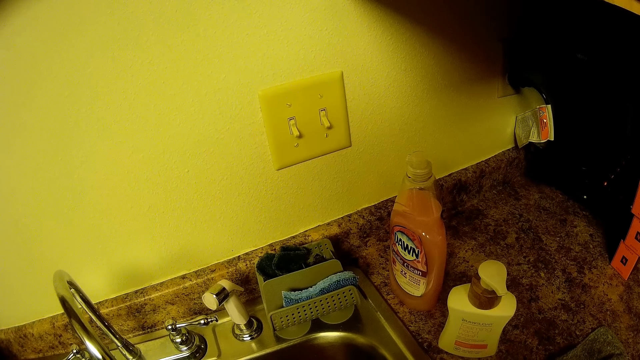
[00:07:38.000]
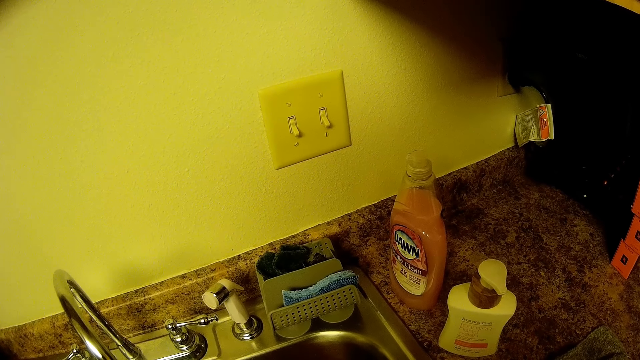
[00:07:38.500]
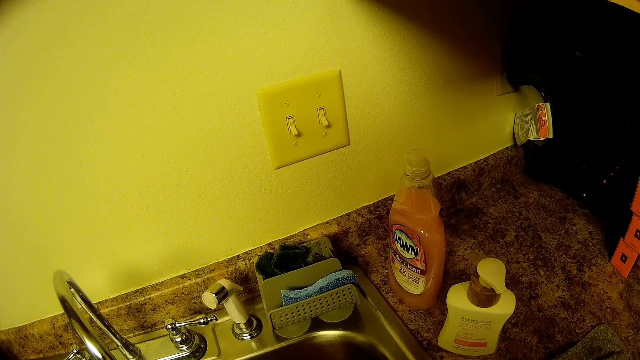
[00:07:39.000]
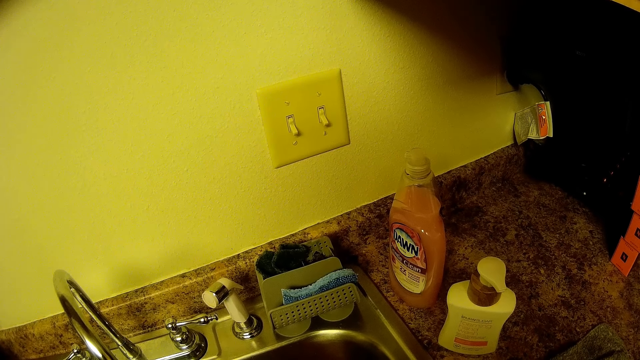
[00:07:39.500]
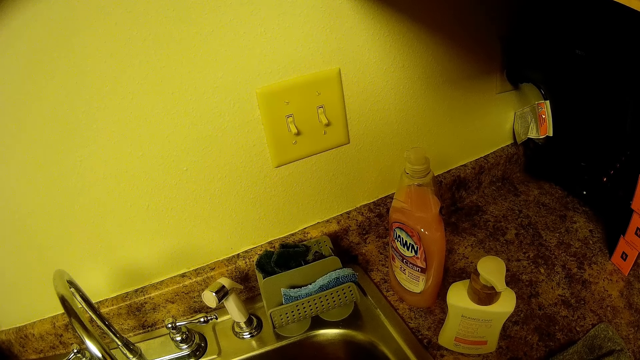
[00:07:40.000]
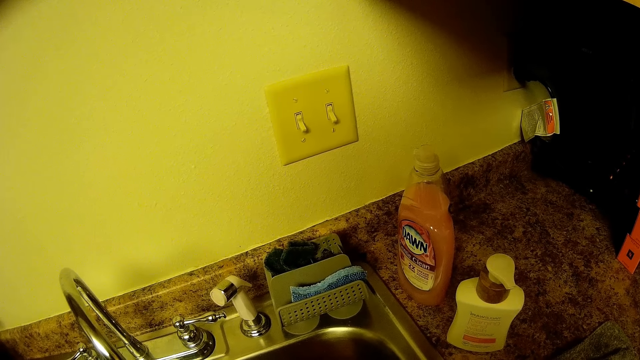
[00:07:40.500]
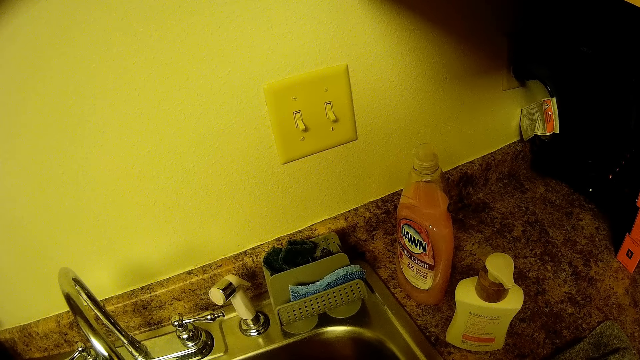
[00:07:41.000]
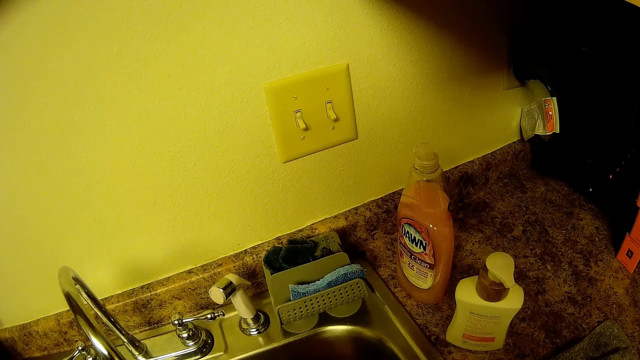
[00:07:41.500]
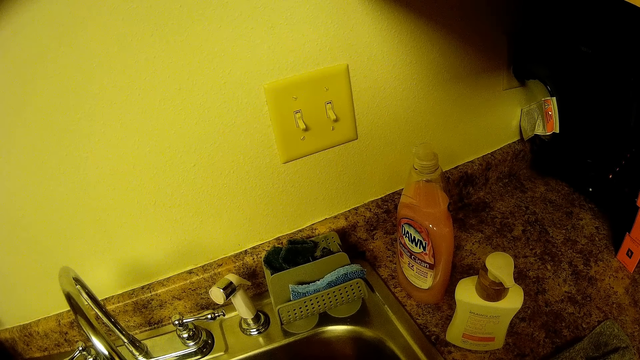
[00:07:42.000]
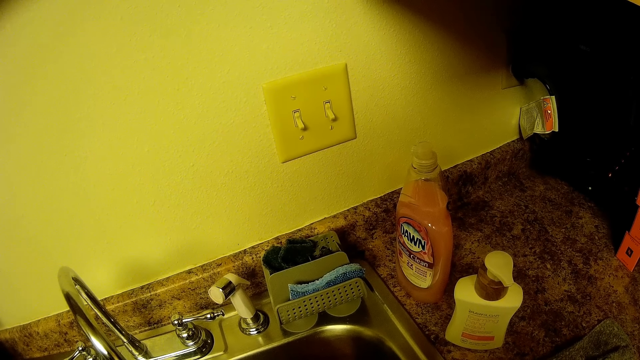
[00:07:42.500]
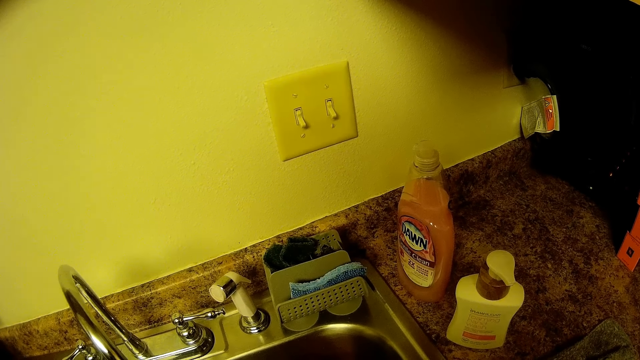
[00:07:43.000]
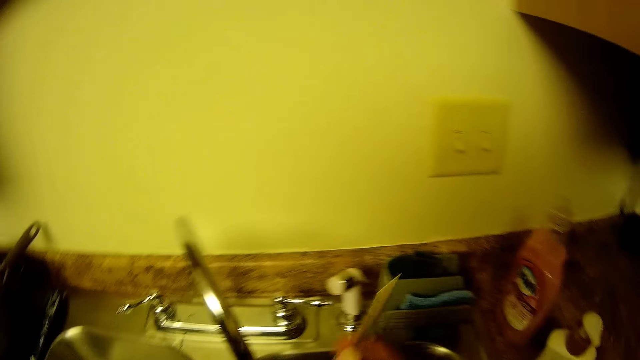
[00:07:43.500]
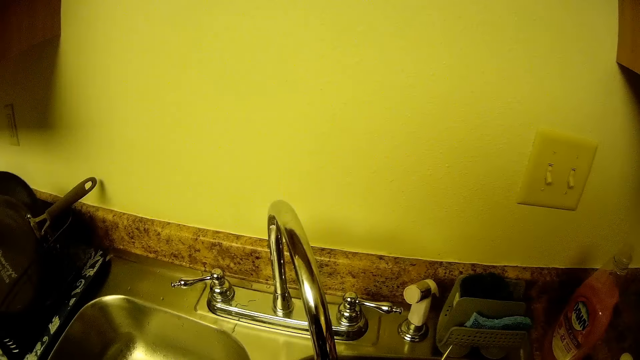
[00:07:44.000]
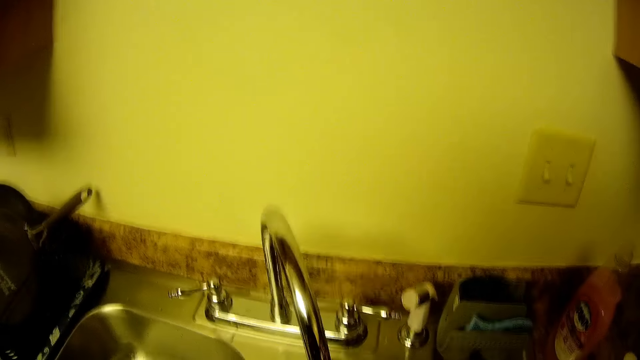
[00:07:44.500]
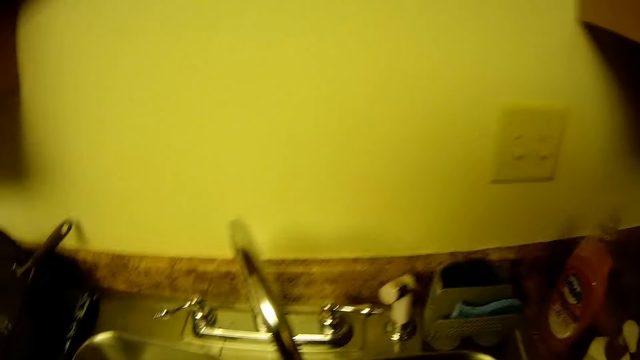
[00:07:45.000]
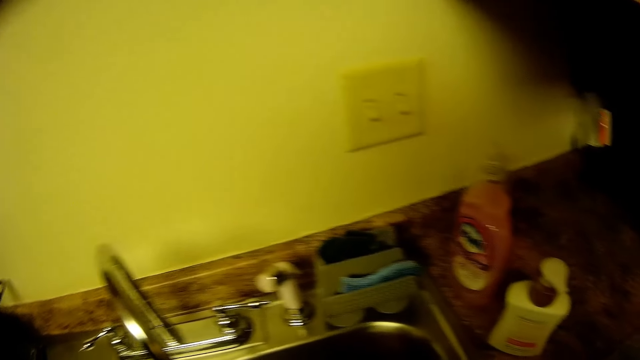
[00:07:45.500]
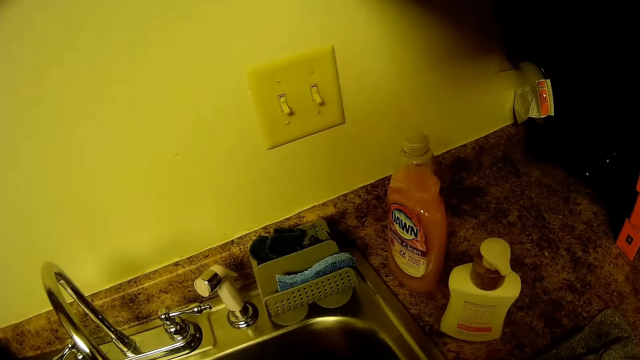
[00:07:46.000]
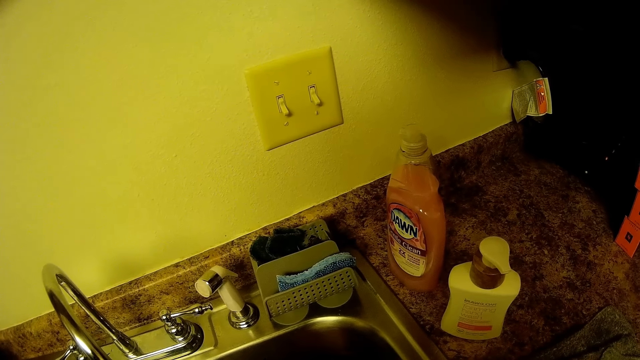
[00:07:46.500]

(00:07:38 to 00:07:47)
The camera wearer shakes the spoon with her right hand.

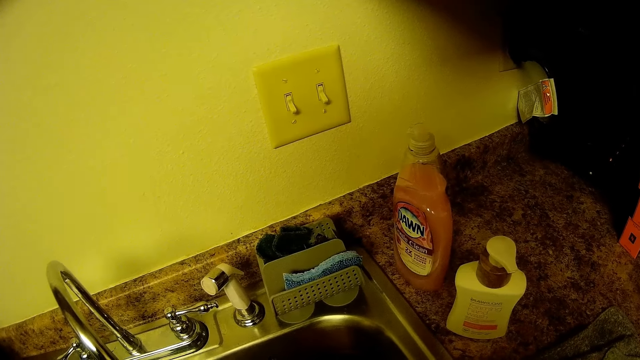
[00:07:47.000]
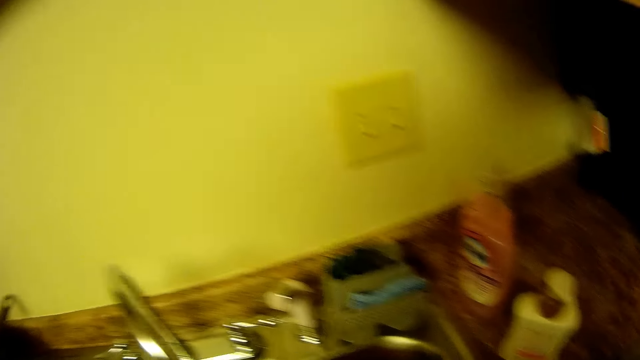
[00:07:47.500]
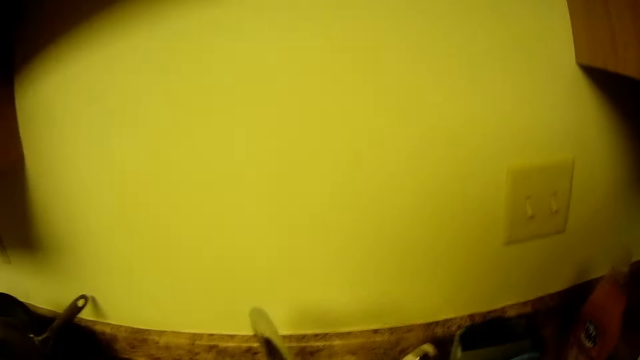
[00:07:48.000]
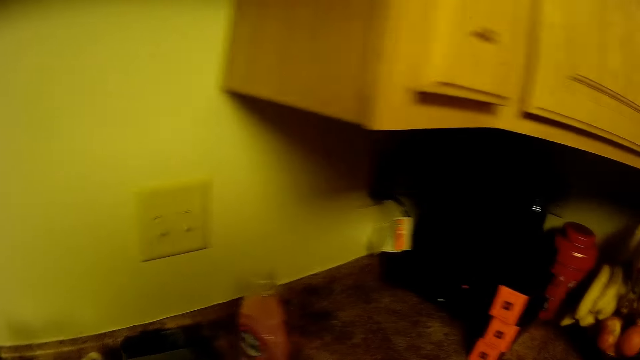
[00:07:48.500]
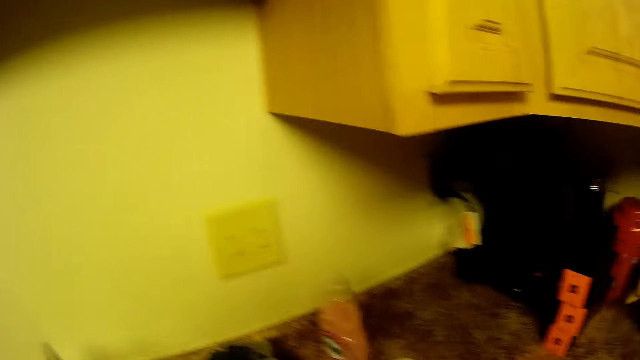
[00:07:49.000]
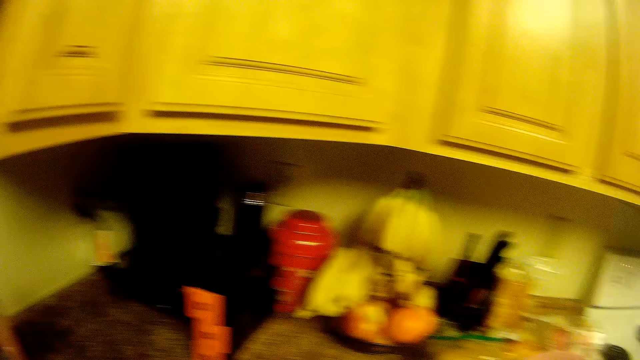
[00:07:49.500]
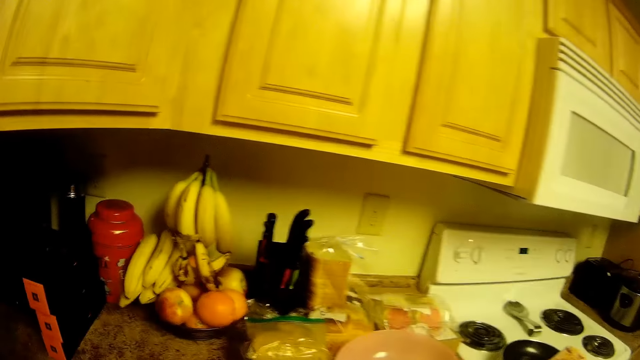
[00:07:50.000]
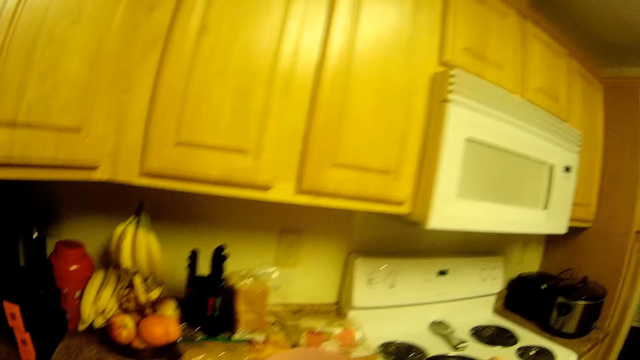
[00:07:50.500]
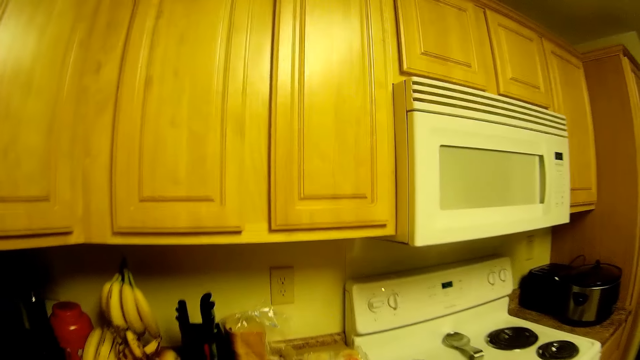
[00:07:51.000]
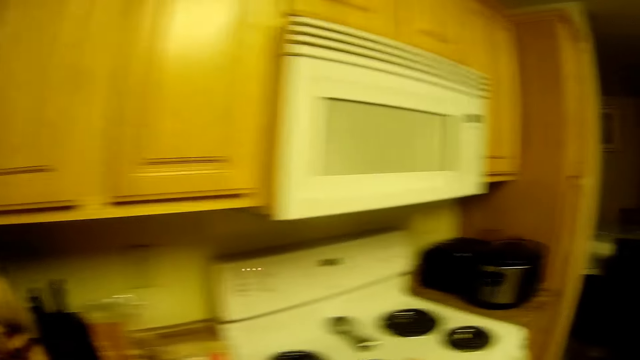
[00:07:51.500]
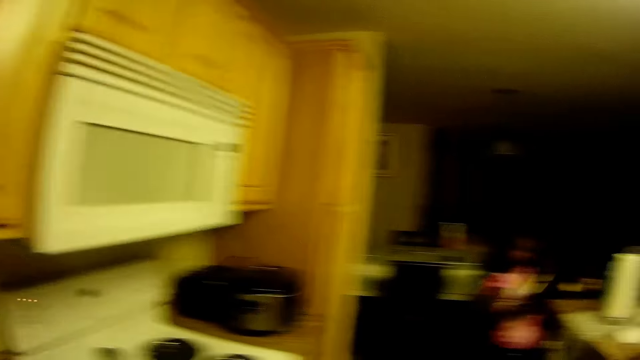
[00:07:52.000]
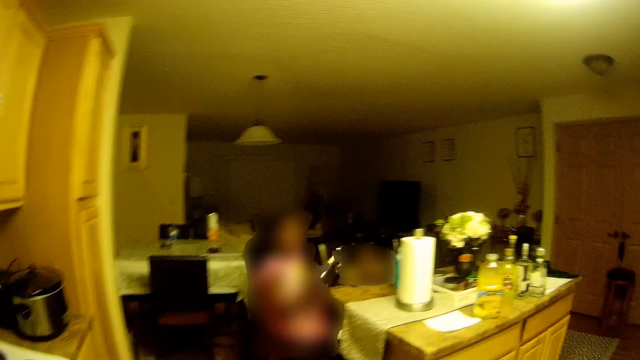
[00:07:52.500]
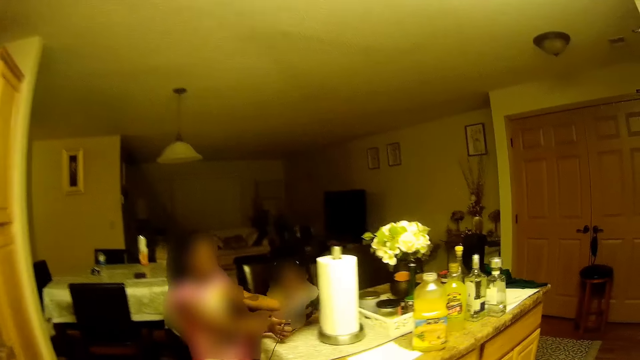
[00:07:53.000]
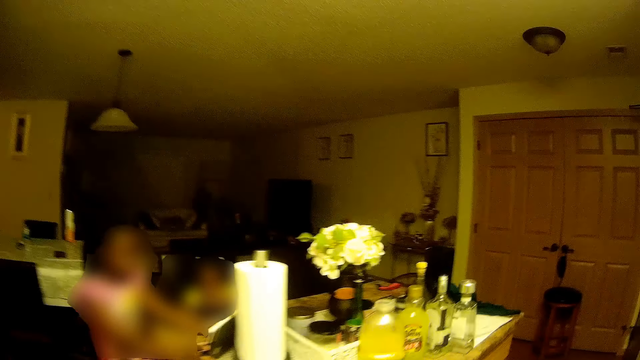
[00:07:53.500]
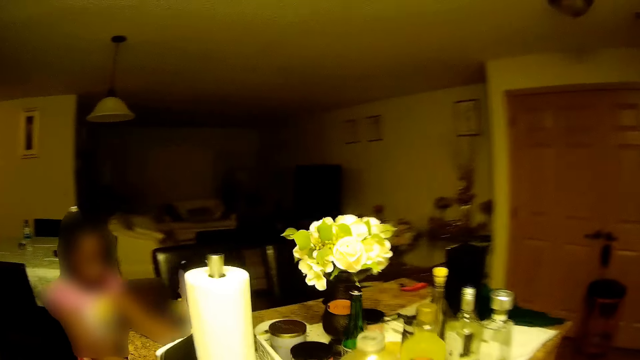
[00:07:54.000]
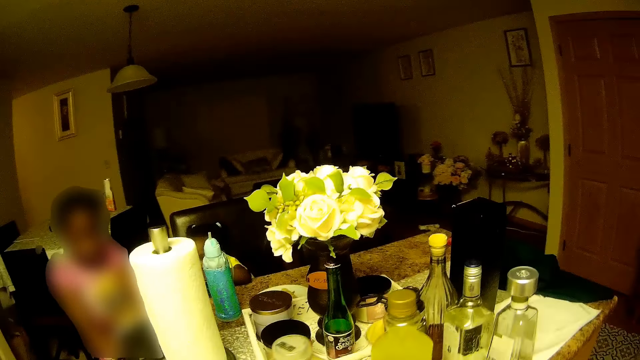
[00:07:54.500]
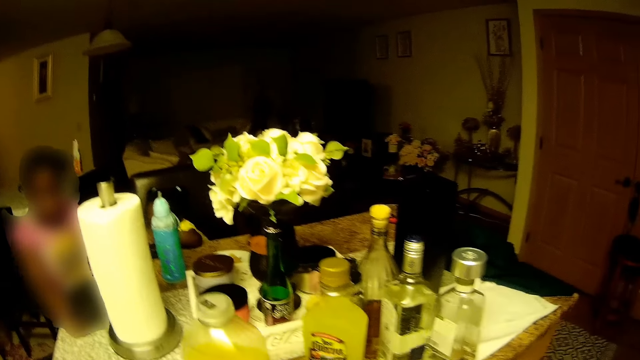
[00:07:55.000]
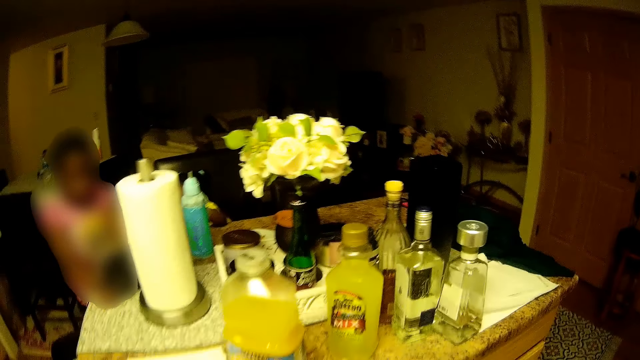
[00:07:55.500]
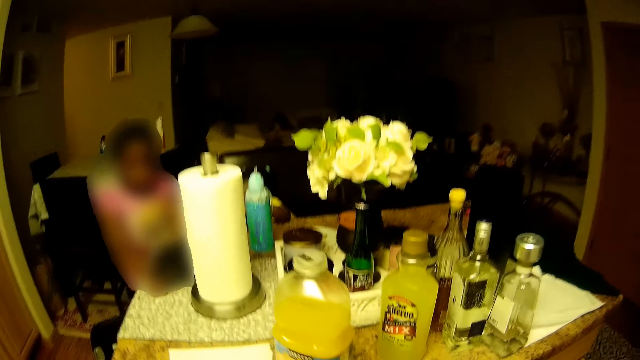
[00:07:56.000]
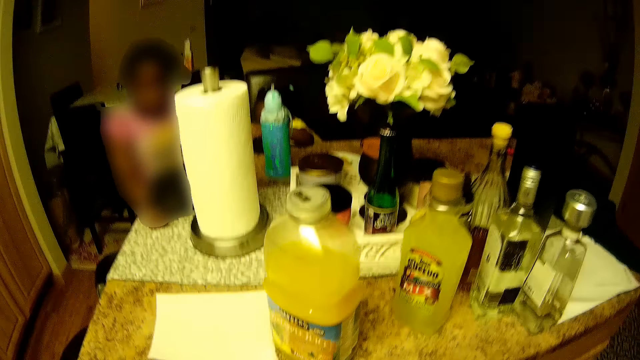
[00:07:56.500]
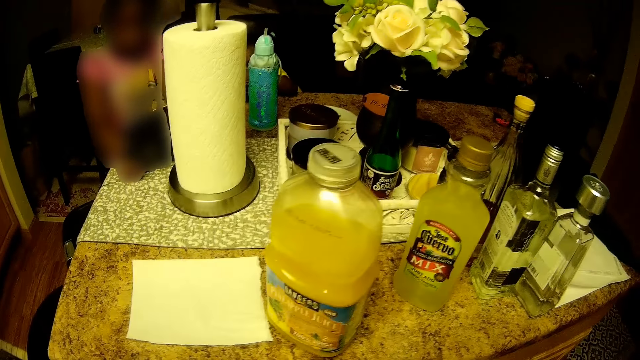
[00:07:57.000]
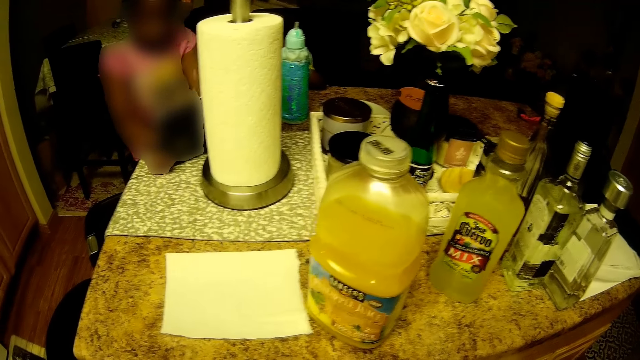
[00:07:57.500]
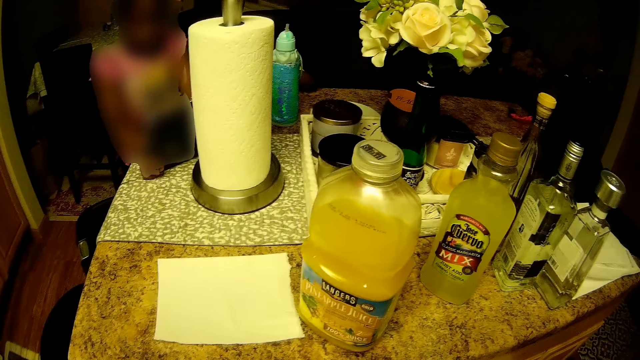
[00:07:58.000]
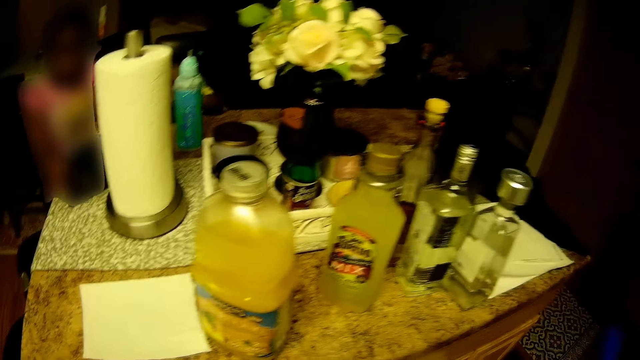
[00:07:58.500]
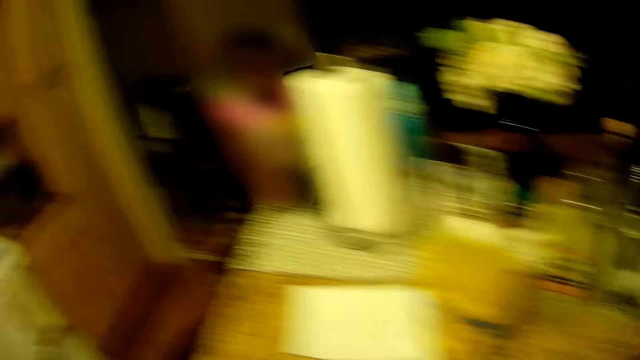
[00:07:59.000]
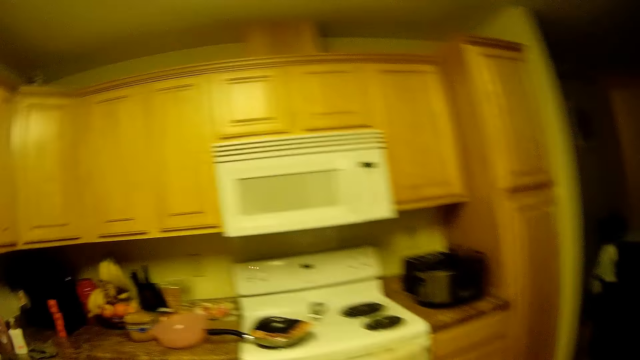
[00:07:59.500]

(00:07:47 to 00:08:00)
The camera wearer talks with a girl. The girl puts the tablet on the table with both hands and operates the tab on the table with both hands.
